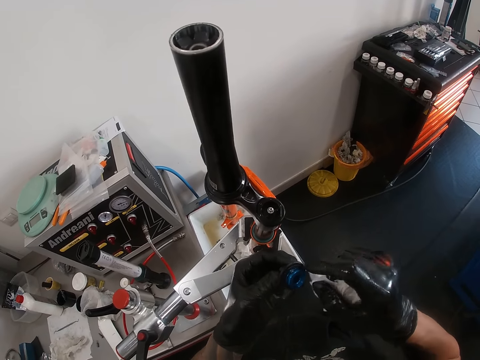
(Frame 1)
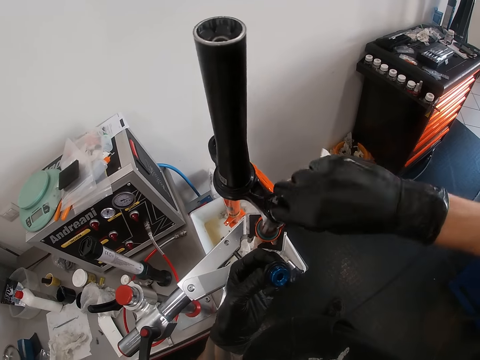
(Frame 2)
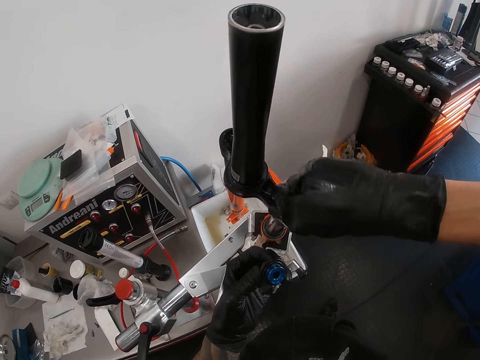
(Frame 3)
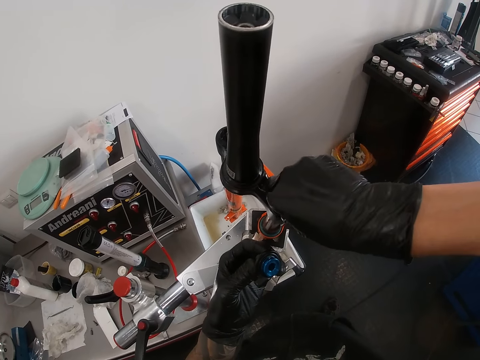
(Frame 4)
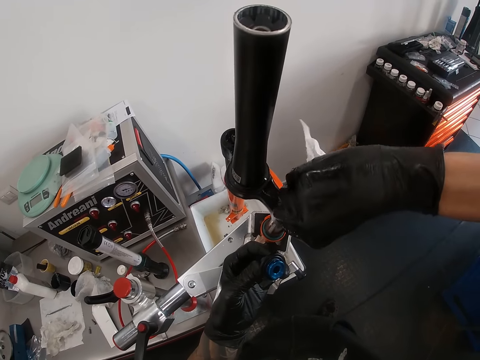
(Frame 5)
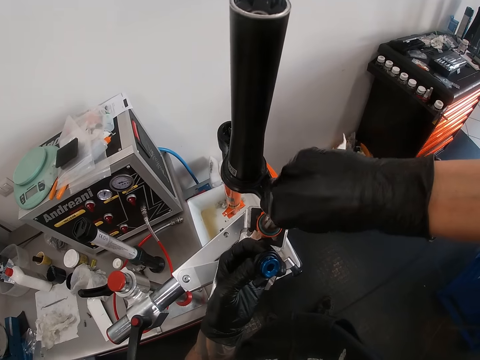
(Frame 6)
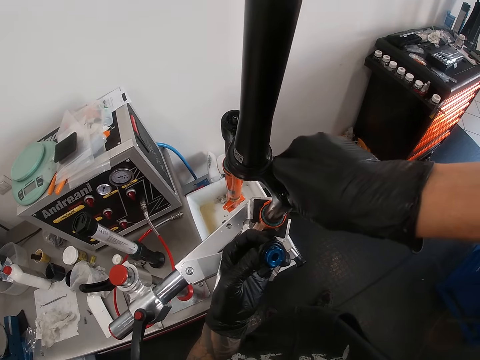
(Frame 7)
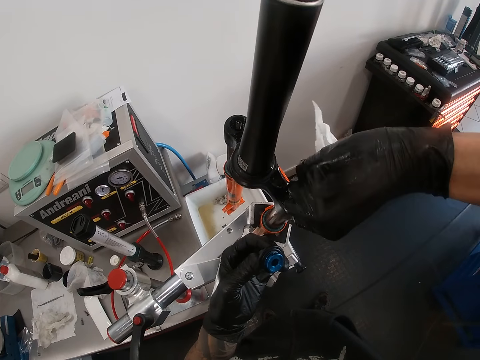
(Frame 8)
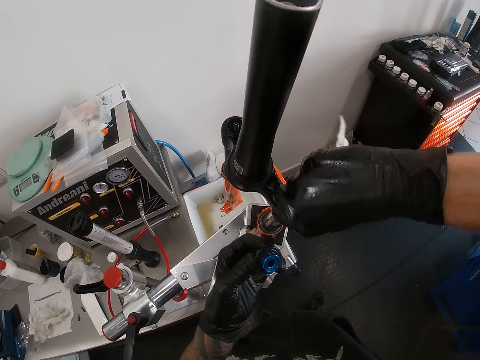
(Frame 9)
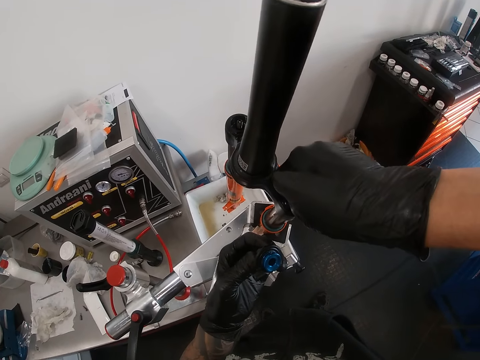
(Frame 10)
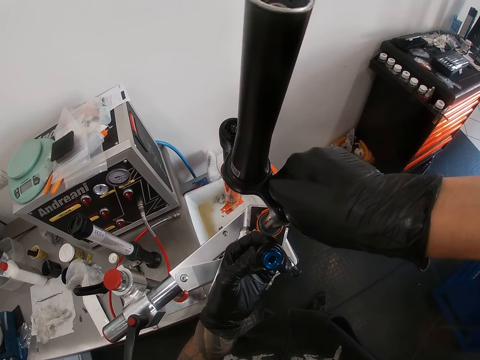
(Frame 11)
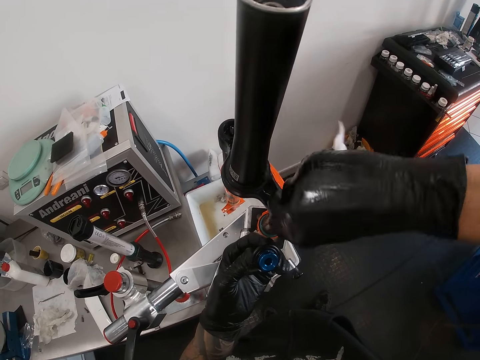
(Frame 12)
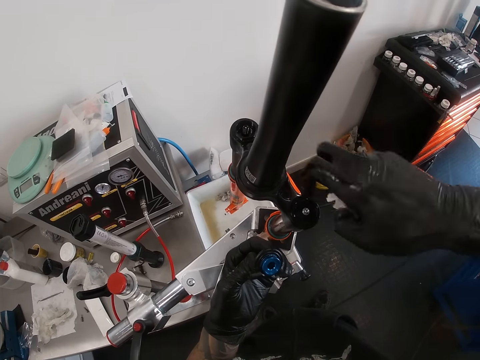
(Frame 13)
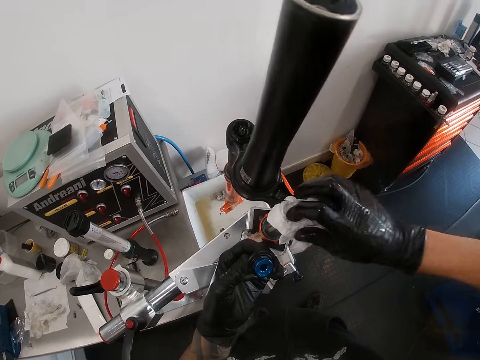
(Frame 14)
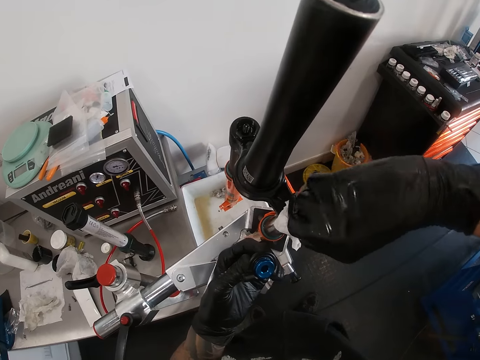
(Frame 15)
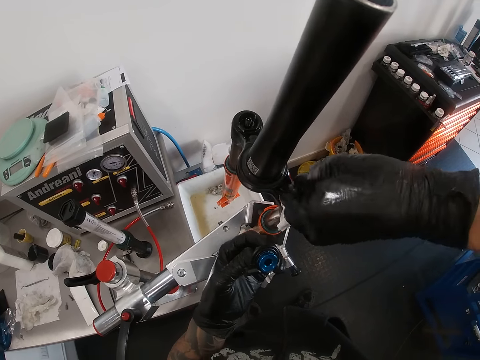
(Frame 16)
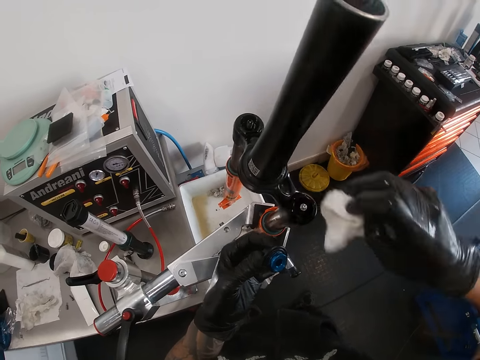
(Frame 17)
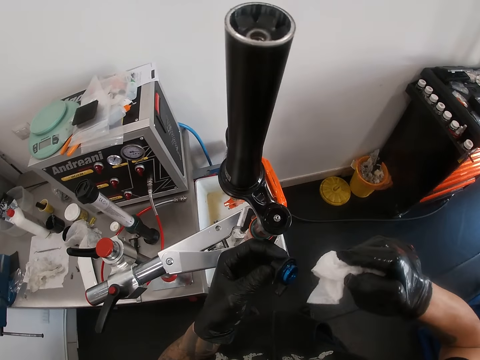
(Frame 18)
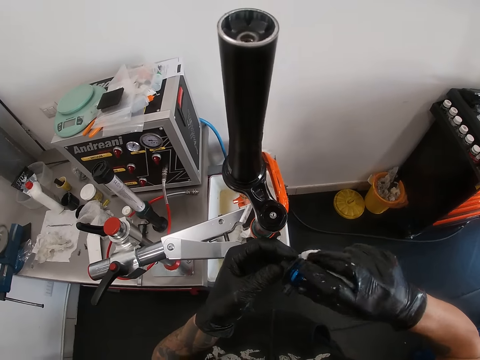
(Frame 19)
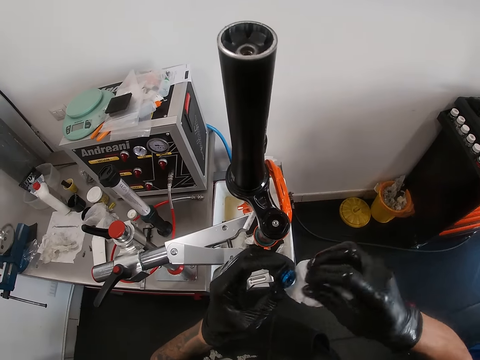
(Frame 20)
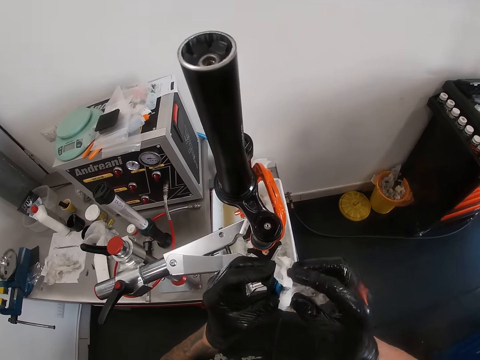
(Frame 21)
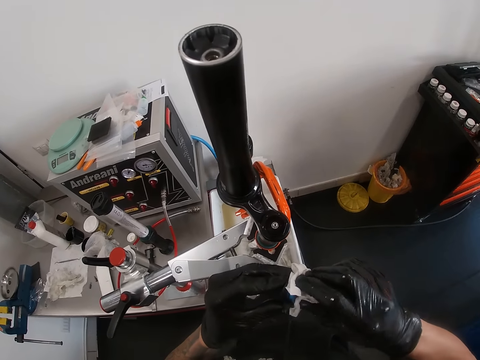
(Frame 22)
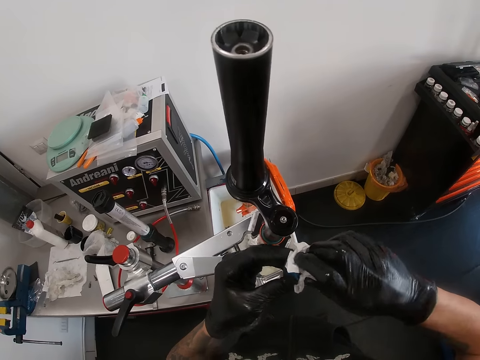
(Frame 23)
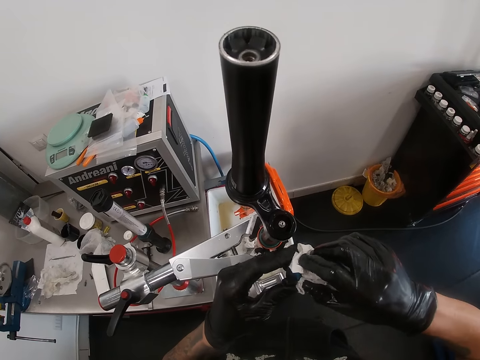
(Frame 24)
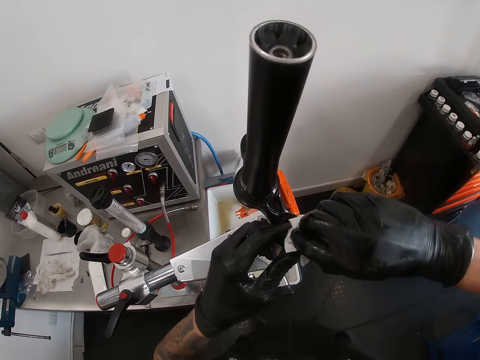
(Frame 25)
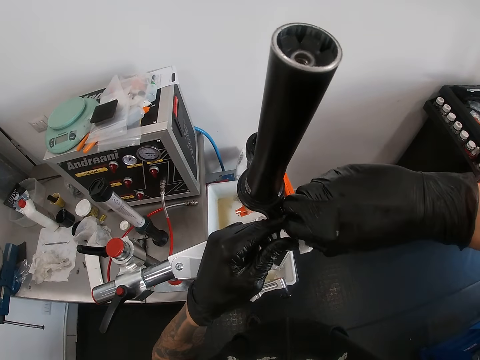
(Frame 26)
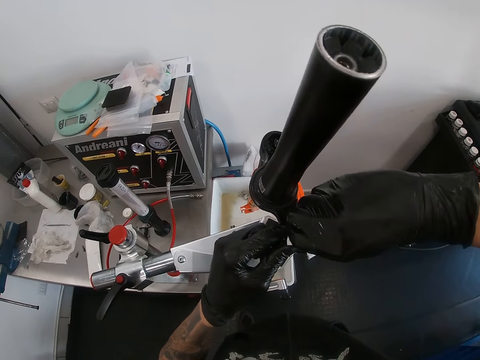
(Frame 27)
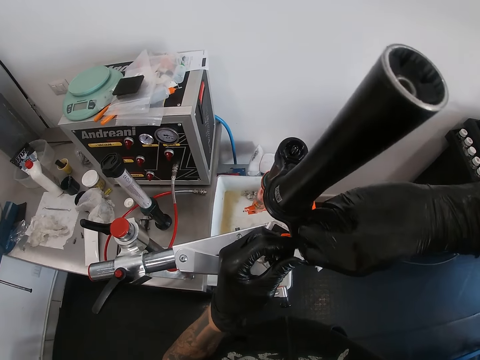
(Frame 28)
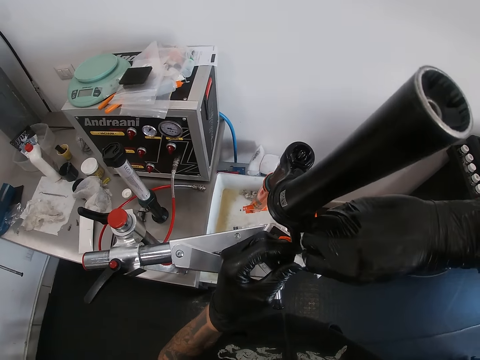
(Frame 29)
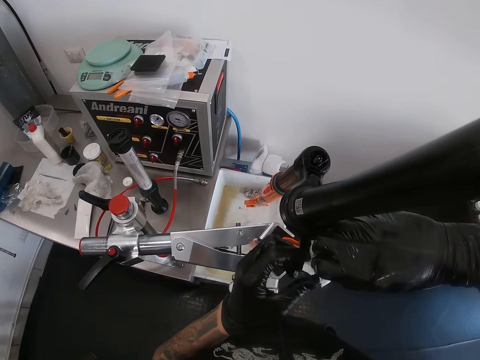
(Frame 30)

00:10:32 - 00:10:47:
The camera wearer cleans the knob hole on the bicycle fork with the napkin in his right hand. He cleans the knob in his left hand with the napkin in his right hand. He places the knob into the knob hole on the bicycle fork with both hands.

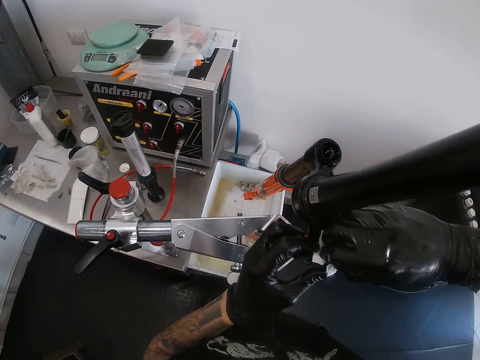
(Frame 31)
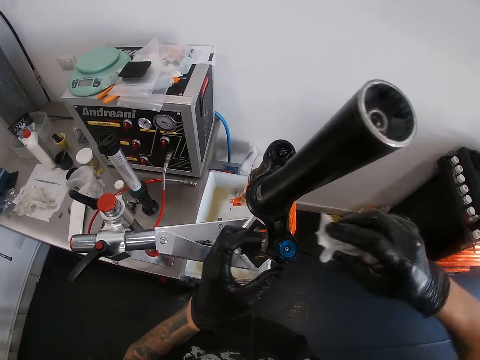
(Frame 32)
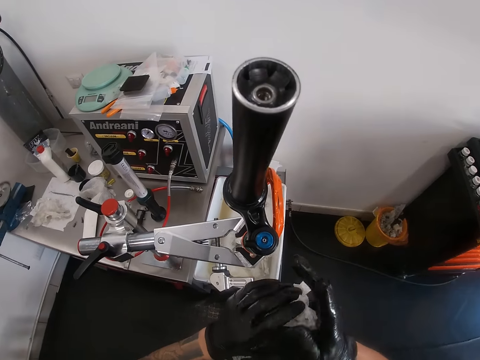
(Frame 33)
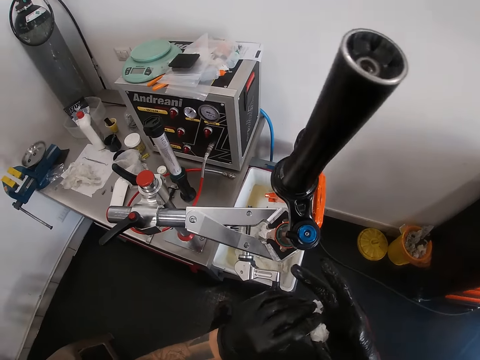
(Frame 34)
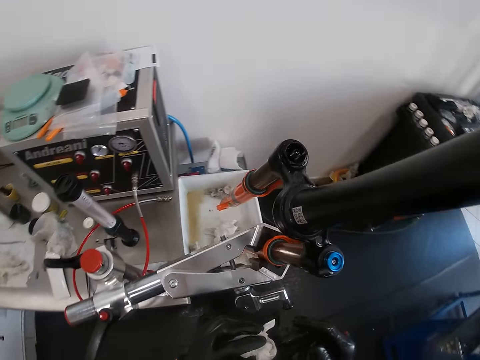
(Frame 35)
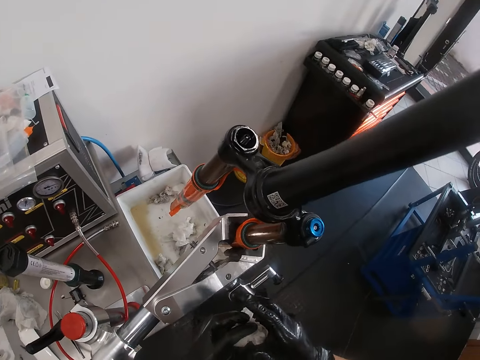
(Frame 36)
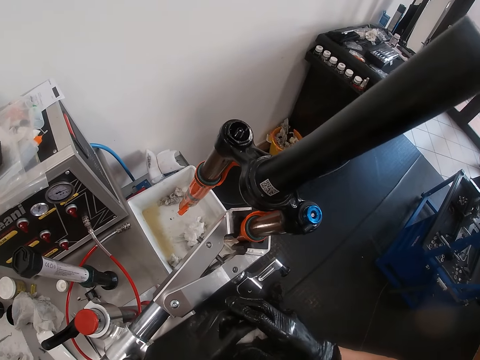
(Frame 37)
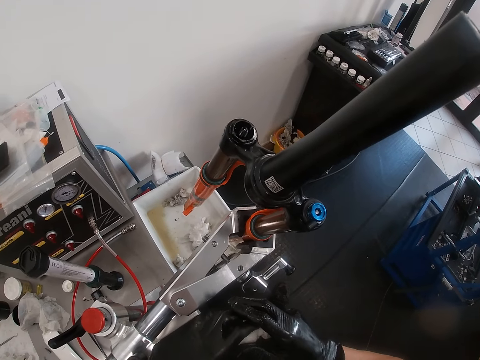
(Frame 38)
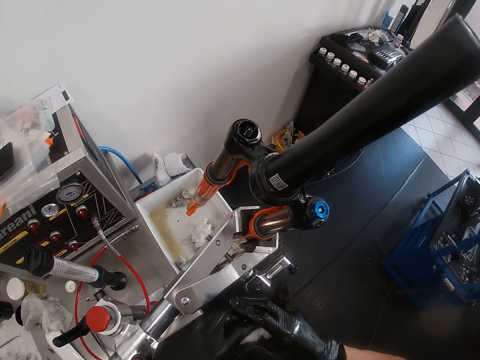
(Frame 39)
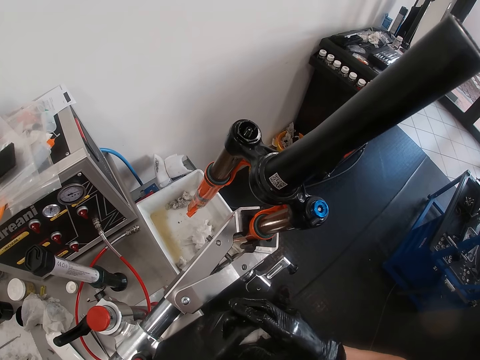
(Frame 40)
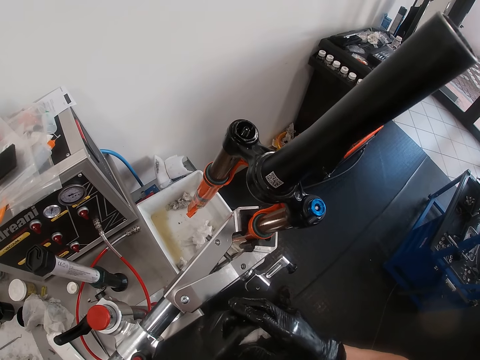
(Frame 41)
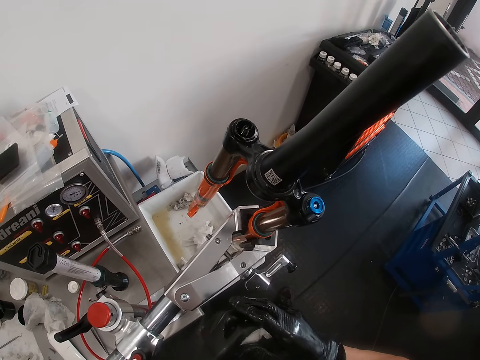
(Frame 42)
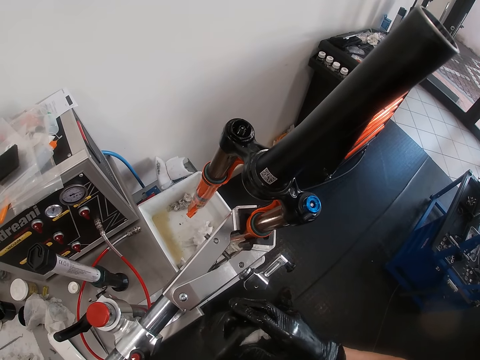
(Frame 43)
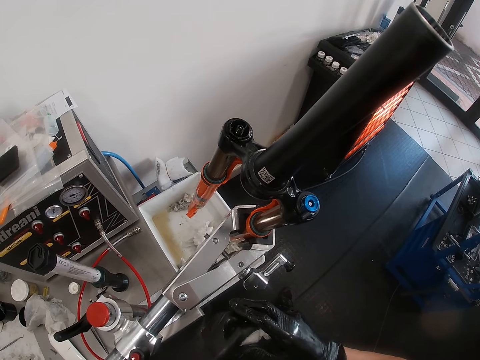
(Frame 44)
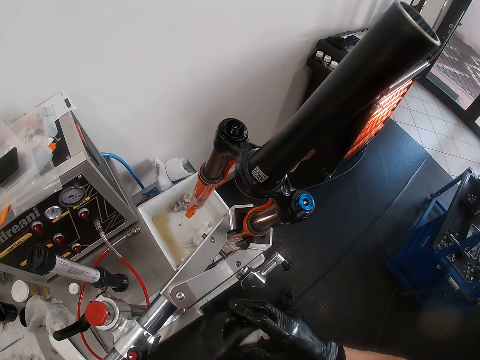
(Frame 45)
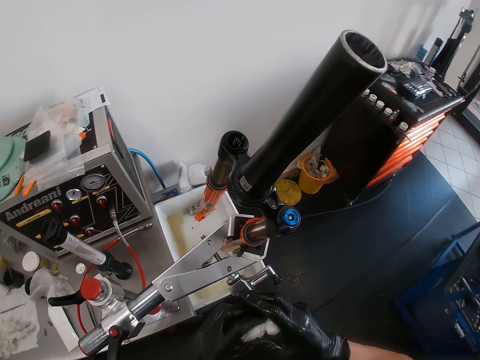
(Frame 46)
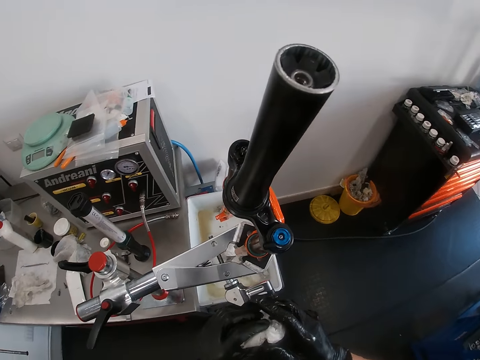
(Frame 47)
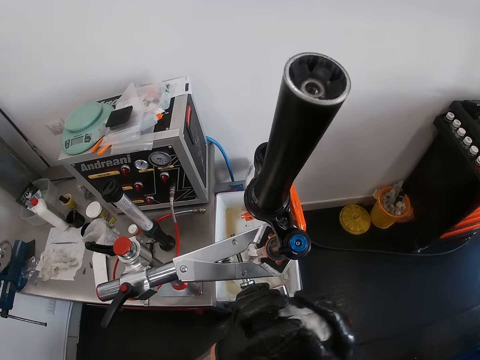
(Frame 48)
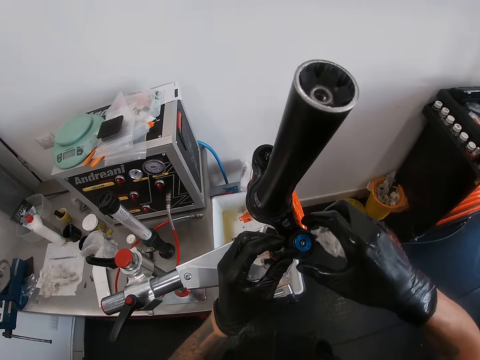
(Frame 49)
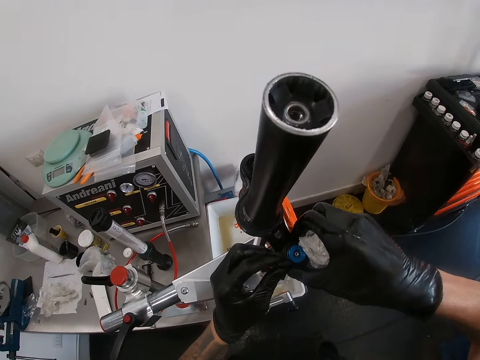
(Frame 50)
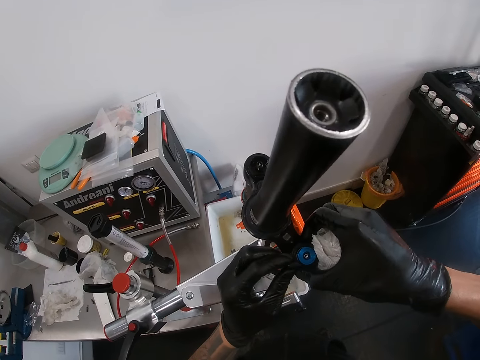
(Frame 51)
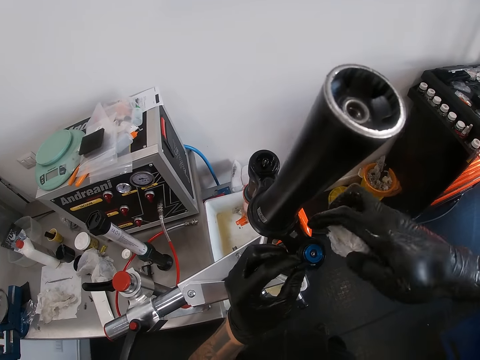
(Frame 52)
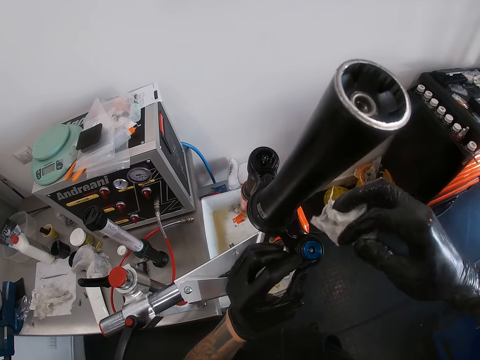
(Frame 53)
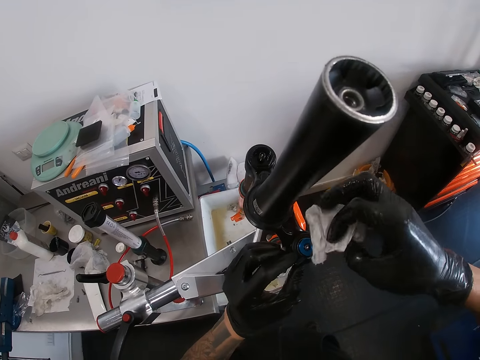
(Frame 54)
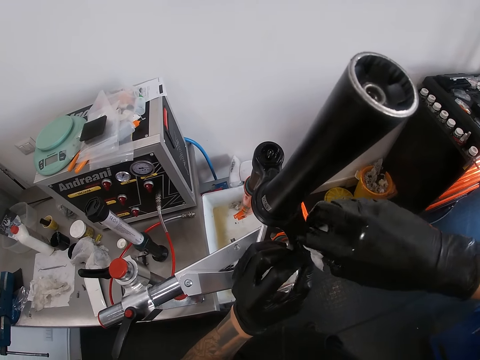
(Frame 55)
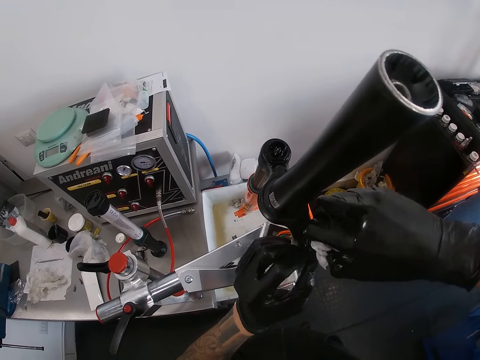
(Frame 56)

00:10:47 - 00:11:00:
The camera wearer wipes his hands with the napkin or tissue paper in his hands. He folds the tissue paper in the hands. He touches something. He adjusts the knob on the bicycle fork with both hands. He fixes something on the bicycle frame.
